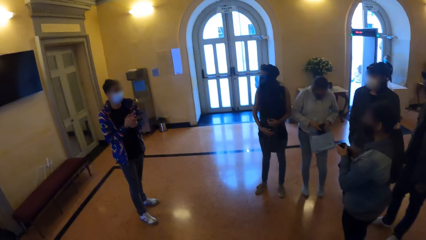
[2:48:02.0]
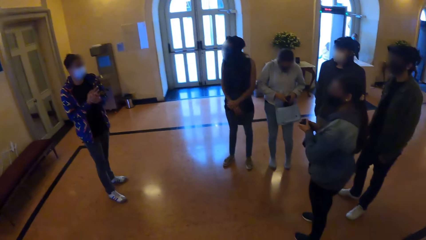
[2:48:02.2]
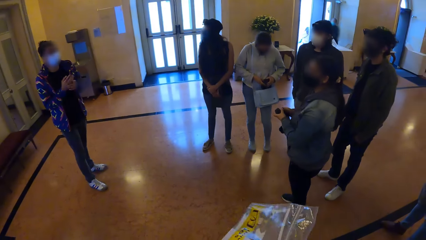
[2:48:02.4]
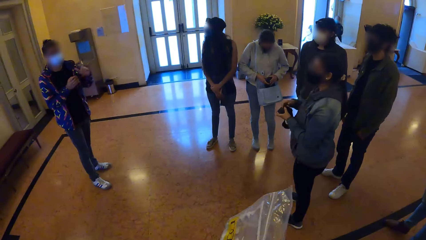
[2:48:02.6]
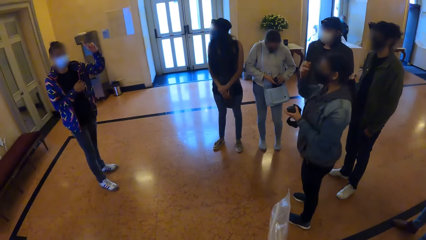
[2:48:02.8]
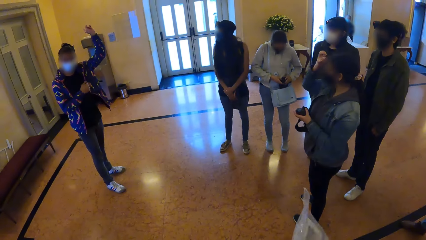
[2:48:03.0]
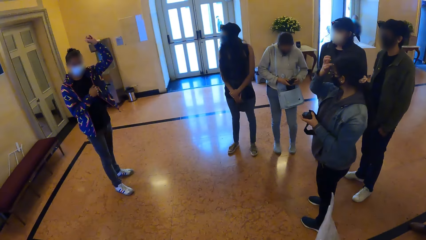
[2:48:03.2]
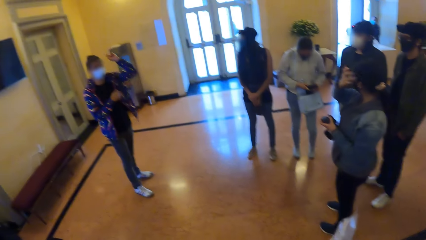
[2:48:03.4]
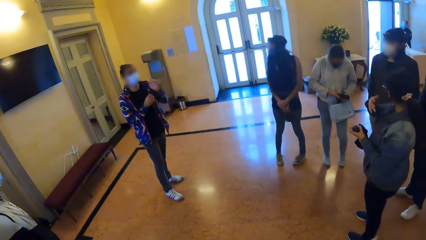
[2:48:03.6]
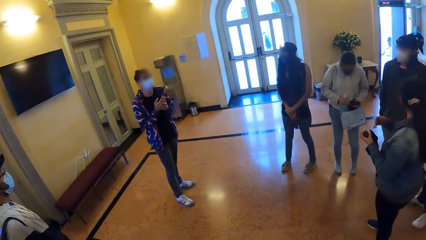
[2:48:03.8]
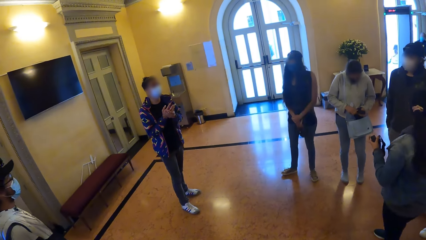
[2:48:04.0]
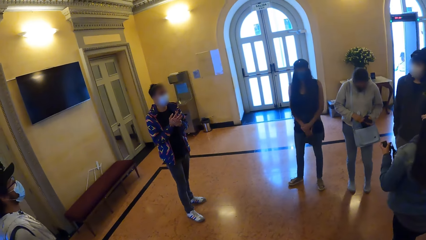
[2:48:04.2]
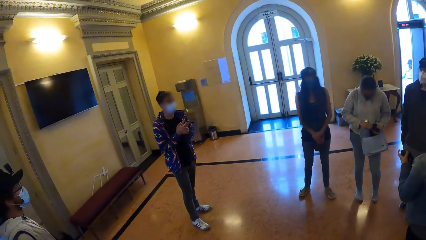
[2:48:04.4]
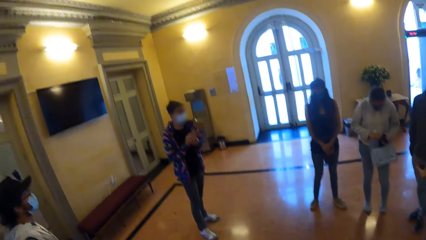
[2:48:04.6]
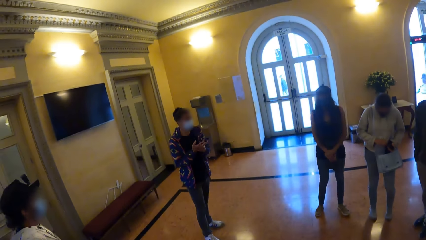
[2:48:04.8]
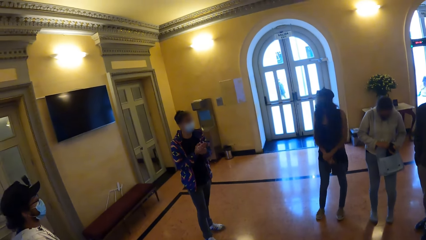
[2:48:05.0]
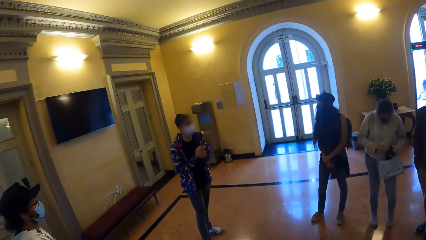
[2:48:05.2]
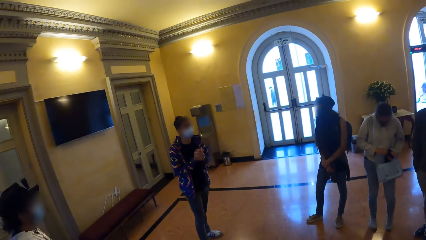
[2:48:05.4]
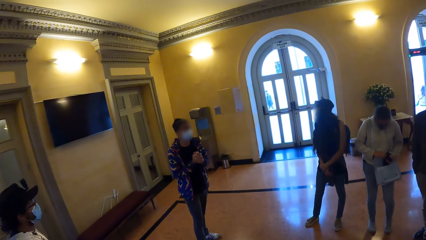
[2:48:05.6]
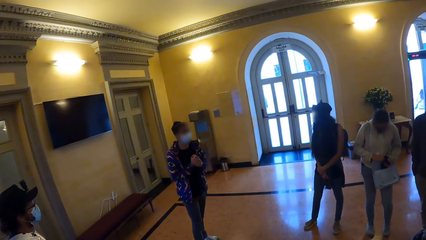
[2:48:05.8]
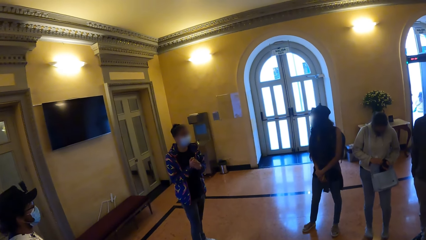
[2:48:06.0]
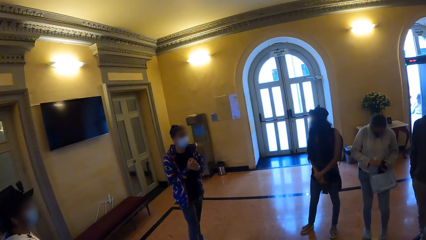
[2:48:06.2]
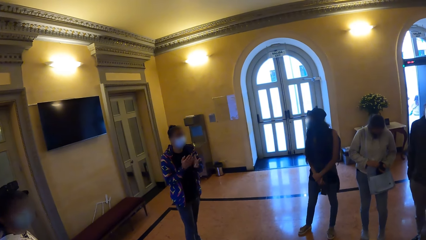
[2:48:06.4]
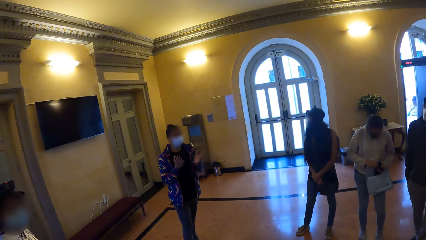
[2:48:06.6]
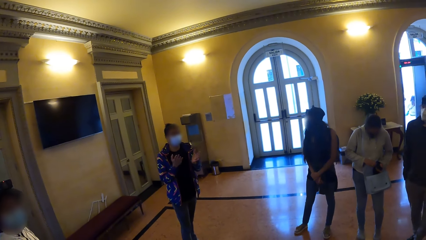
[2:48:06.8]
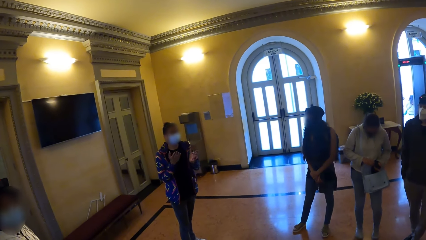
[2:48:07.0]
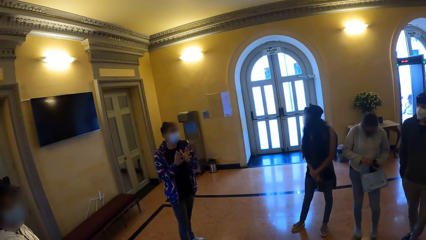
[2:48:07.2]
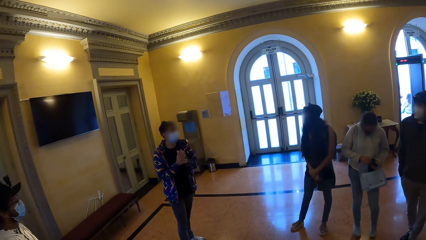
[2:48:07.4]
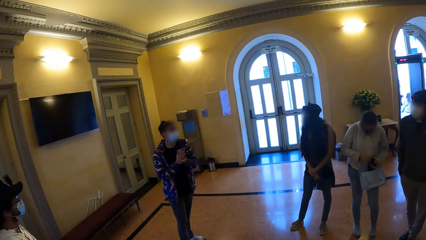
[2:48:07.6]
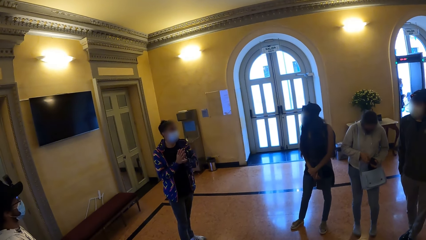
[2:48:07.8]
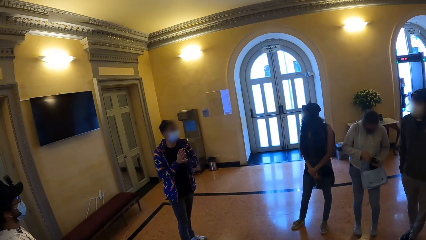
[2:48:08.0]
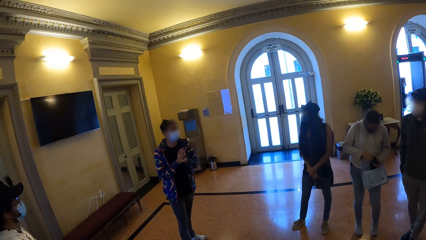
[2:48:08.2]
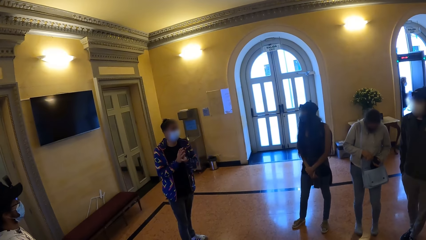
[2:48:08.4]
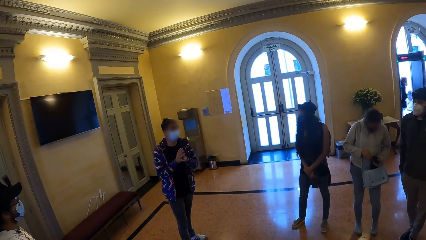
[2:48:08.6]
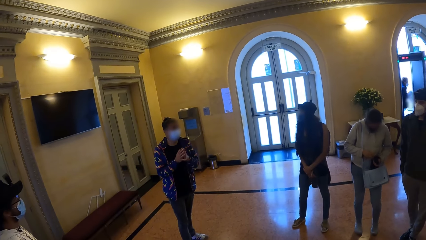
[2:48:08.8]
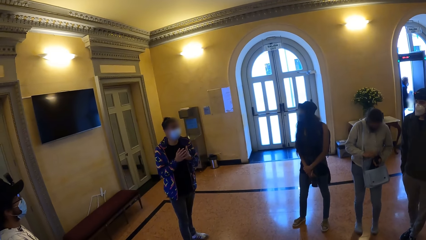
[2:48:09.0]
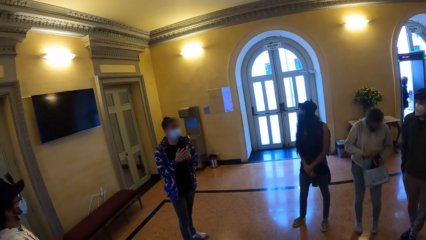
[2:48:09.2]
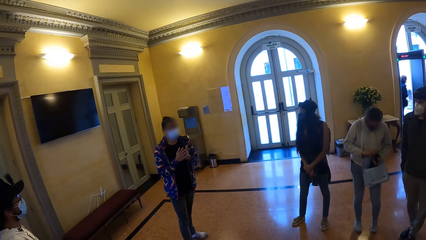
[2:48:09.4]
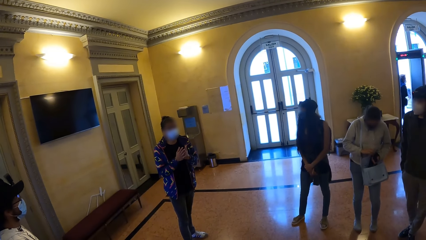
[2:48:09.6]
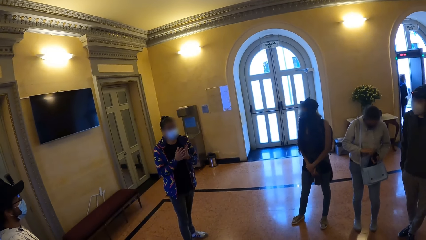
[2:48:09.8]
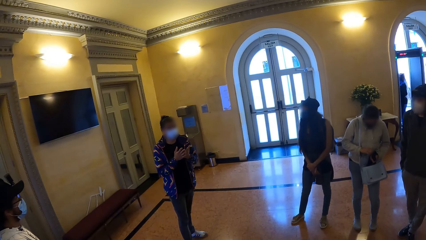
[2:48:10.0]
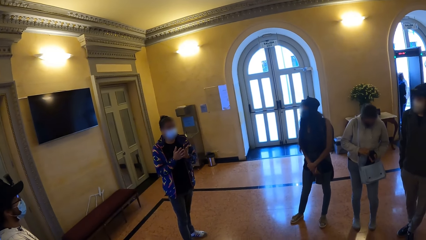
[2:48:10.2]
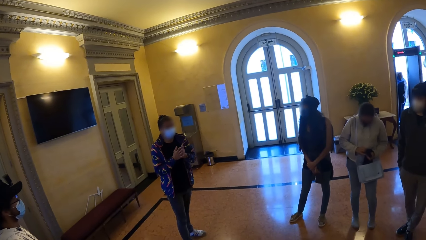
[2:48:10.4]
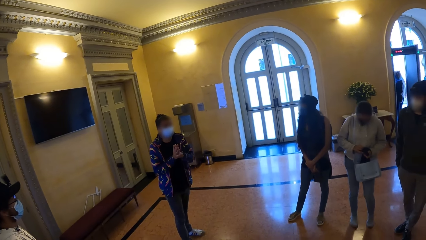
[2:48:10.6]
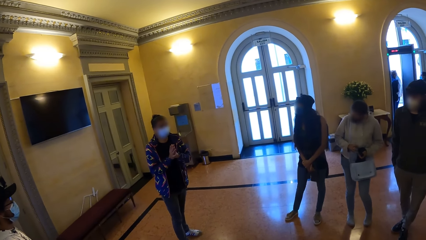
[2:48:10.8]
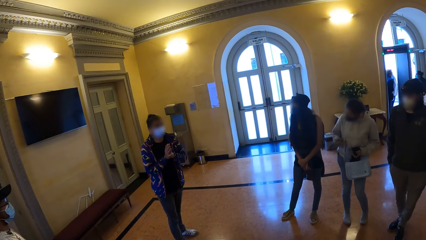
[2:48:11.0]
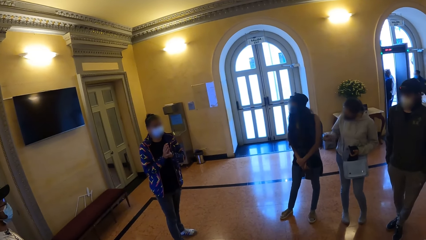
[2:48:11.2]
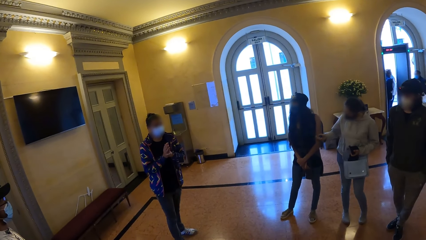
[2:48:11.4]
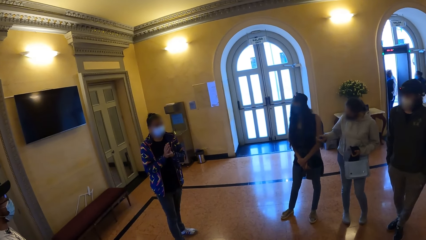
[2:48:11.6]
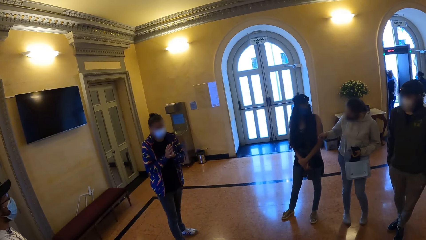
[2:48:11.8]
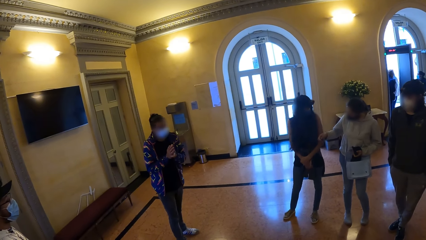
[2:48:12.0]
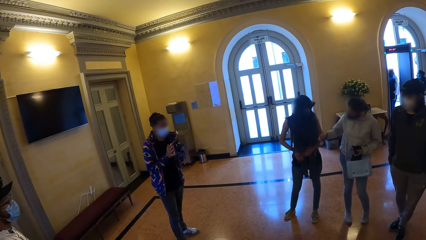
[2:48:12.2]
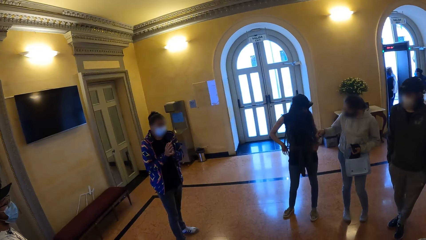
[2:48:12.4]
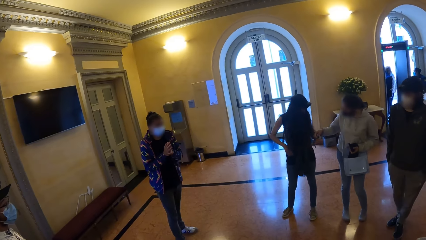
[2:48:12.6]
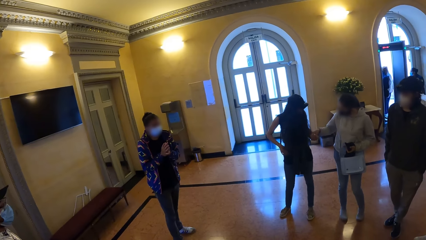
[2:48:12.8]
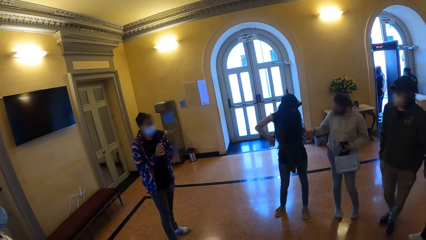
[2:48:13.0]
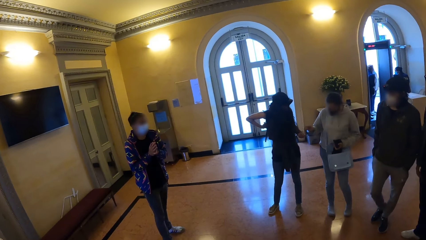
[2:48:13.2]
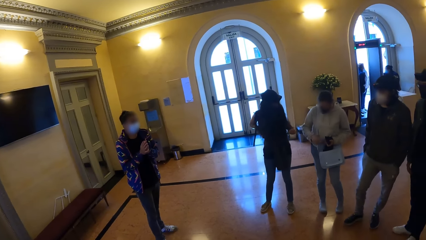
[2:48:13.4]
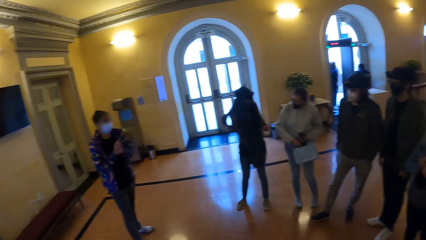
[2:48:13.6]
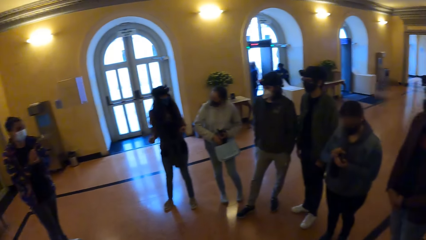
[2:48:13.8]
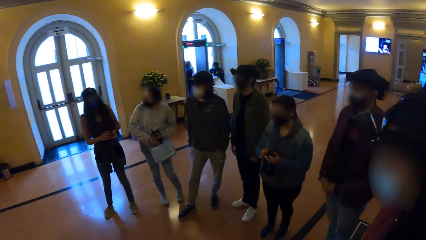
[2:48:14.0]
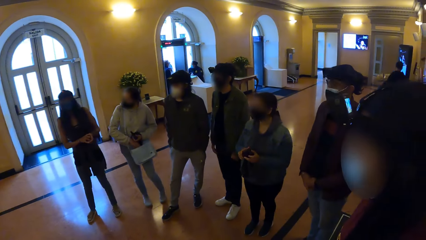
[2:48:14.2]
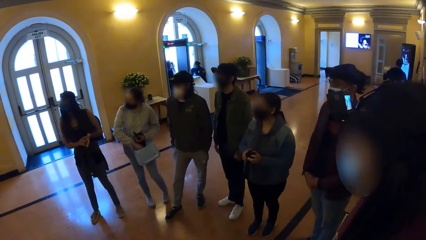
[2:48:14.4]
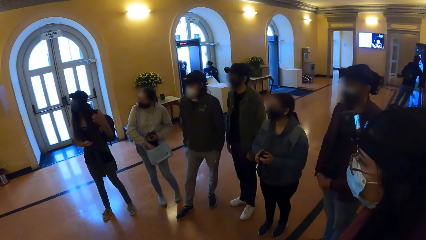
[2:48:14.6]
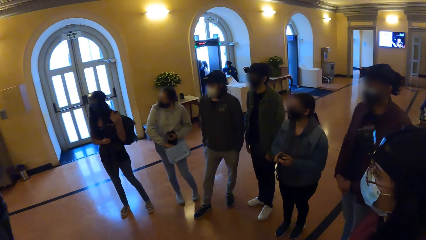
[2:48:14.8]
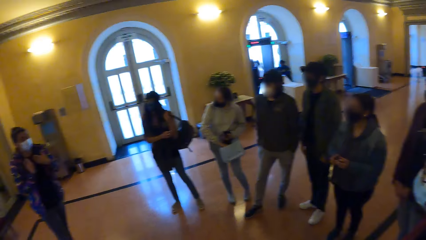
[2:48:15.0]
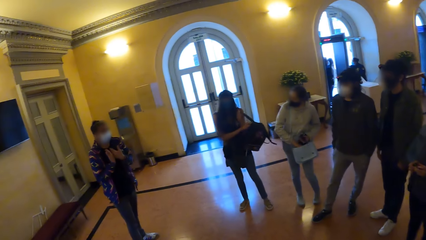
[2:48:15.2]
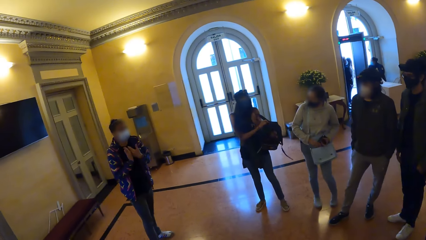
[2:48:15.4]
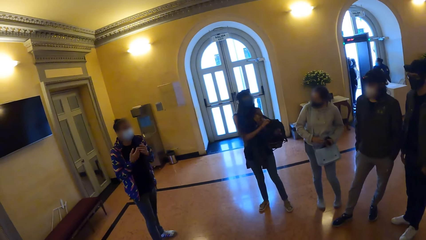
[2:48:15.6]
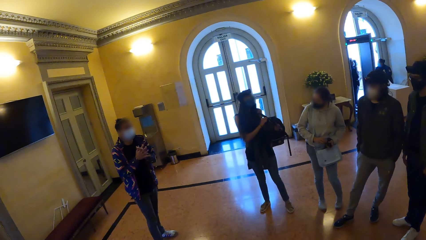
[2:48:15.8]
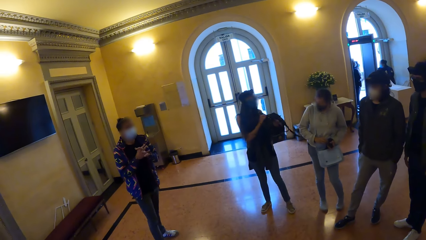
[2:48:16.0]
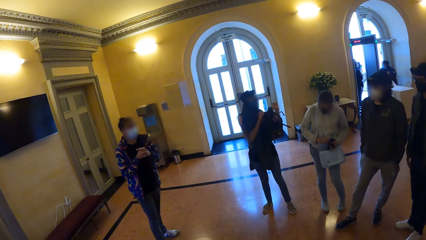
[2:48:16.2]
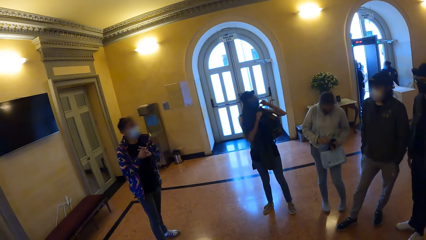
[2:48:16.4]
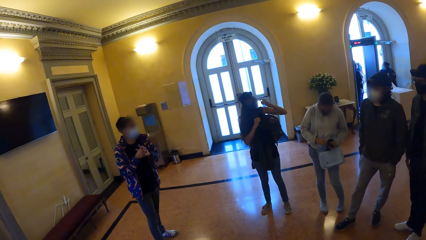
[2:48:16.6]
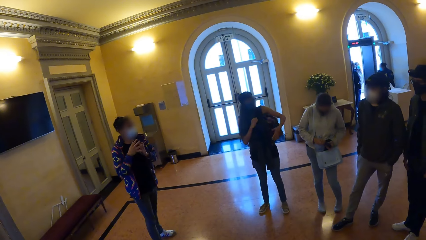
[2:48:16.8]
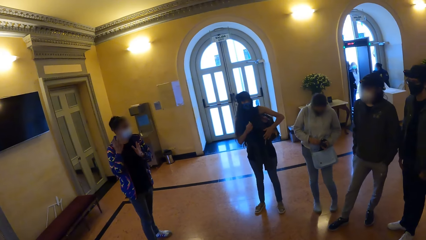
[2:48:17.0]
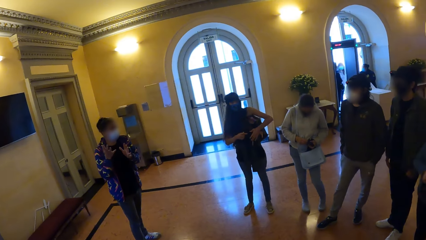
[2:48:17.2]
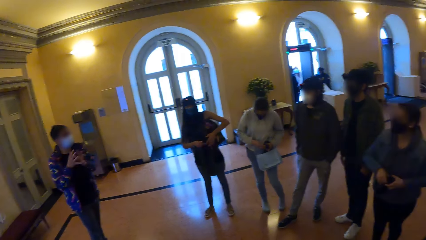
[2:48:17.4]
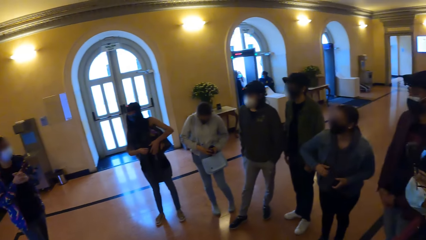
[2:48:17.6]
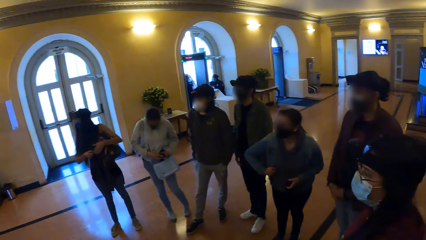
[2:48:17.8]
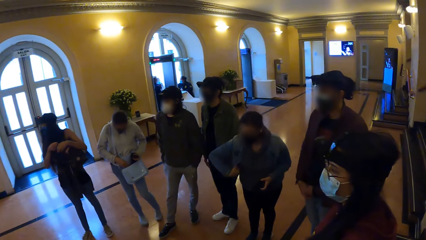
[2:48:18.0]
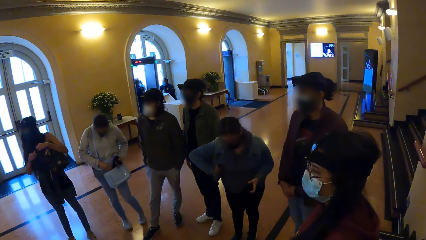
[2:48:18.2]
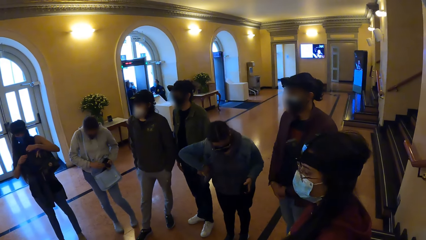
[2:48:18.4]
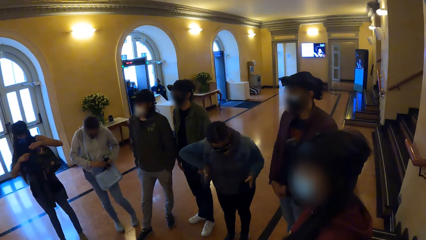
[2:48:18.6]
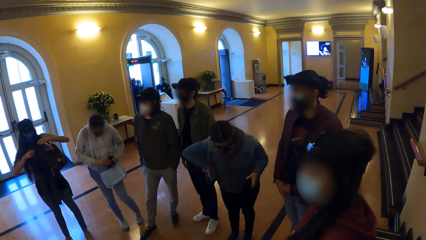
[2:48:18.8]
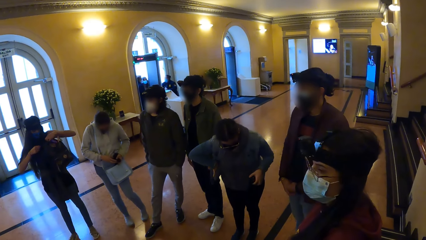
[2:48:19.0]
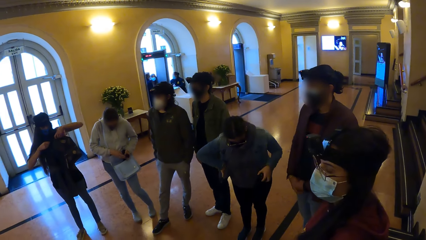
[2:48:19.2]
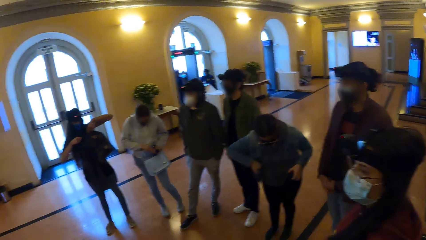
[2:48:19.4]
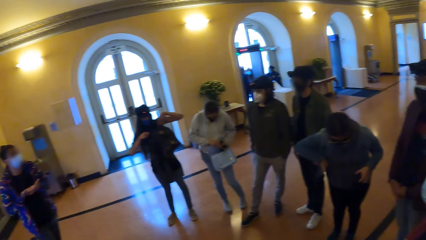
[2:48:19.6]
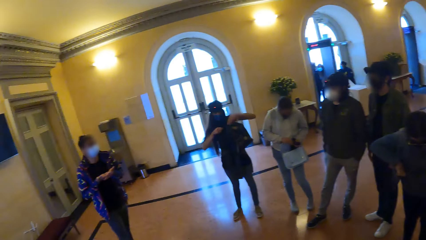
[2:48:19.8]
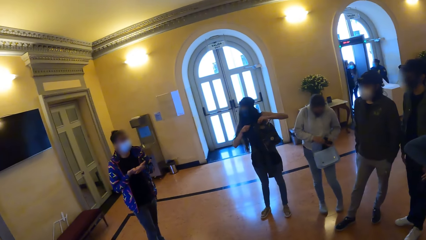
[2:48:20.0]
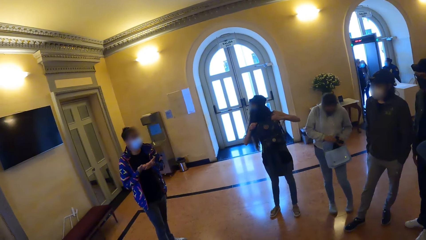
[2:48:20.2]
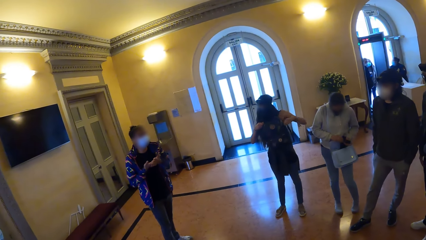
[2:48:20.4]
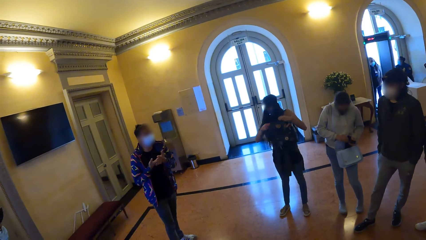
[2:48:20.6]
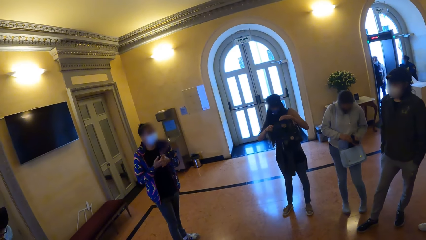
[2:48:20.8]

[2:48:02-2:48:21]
The camera wearer holds a zipper bag in his right hand. A man gesticulates with his left hand. A woman touches her forehead with her left hand. The man gesticulates with his hands. Another woman holds a camera lens in her right hand. The second woman drops the camera lens in the left hand of a third woman with her right hand. The third woman removes her backpack from her right shoulder with her right hand. The third woman passes the camera lens to her right hand. The third woman removes her backpack from her left shoulder with her left hand. The woman holds her backpack with her right hand. The third woman puts her backpack on her left shoulder with her left hand. The third woman holds her backpack with her hands. The first woman searches the pocket of her jean jacket with her right hand.
